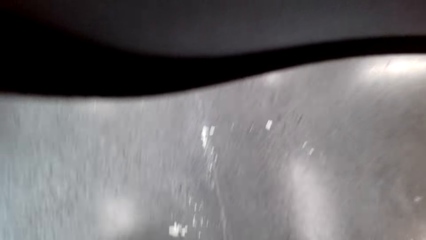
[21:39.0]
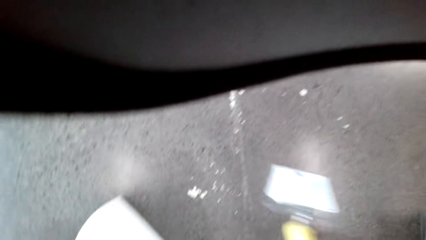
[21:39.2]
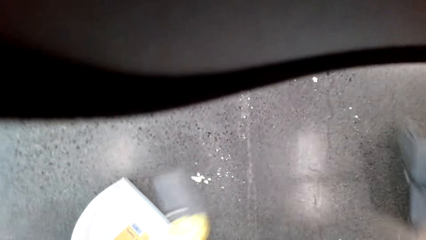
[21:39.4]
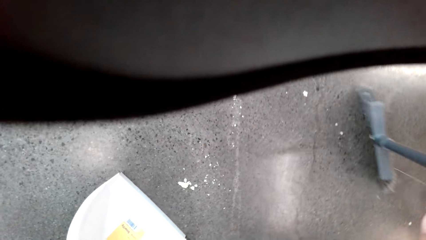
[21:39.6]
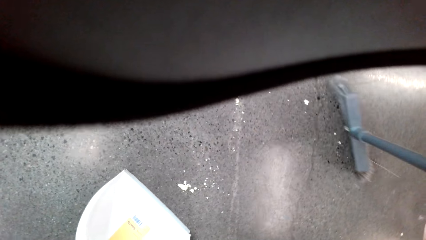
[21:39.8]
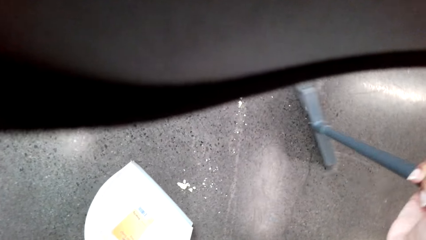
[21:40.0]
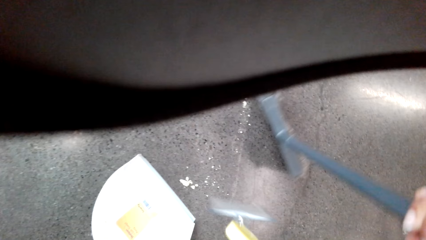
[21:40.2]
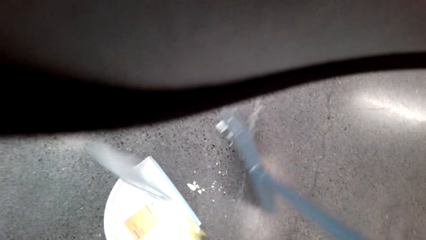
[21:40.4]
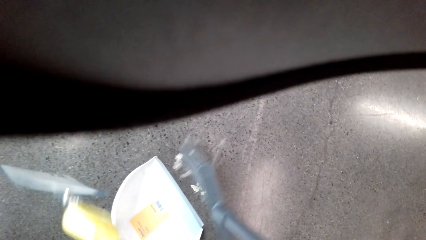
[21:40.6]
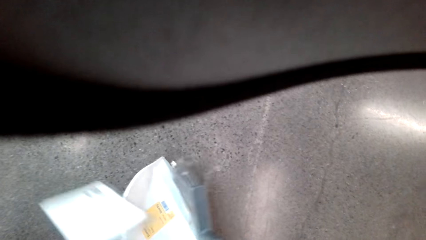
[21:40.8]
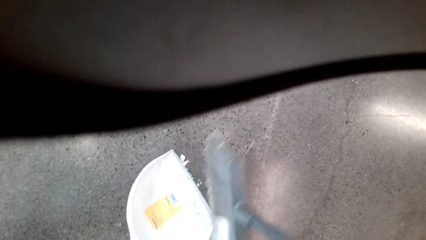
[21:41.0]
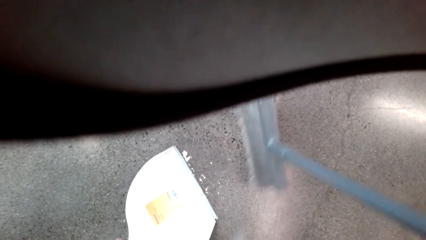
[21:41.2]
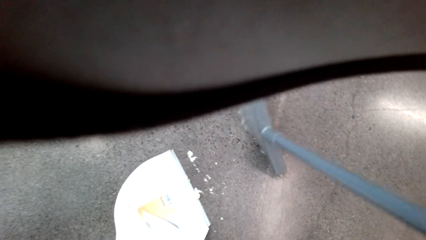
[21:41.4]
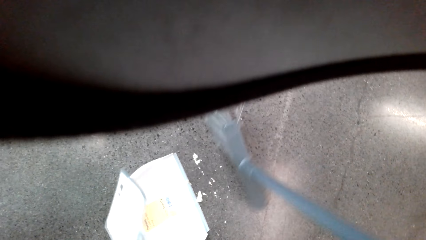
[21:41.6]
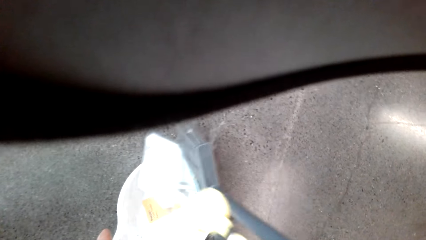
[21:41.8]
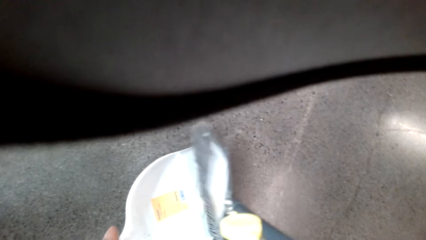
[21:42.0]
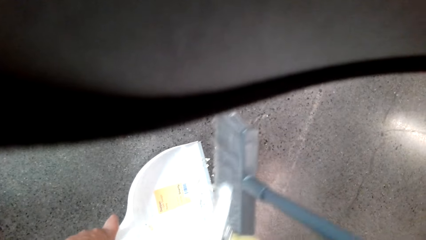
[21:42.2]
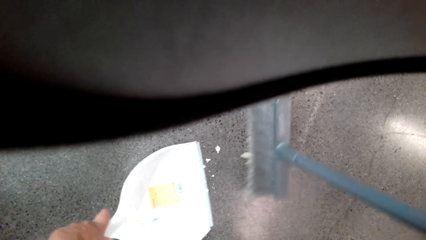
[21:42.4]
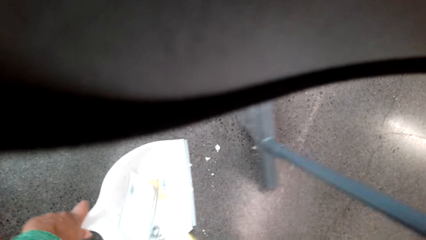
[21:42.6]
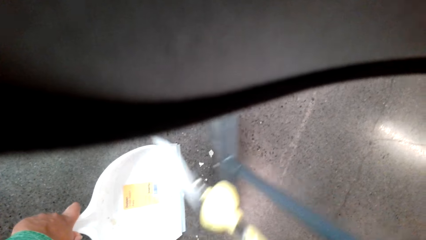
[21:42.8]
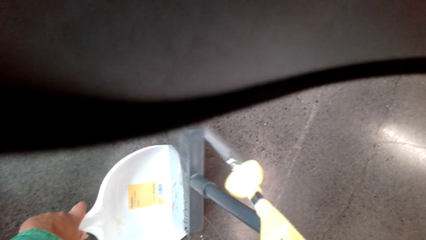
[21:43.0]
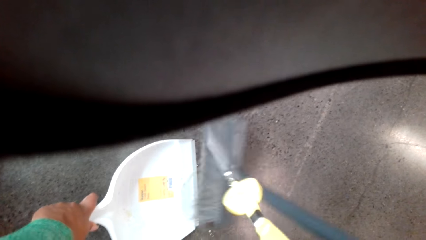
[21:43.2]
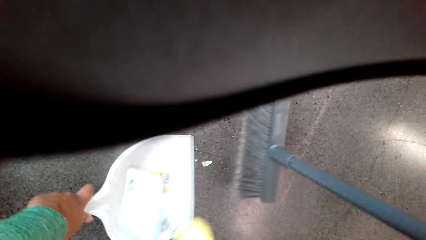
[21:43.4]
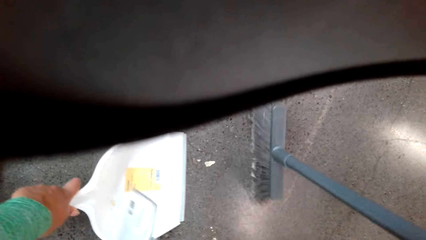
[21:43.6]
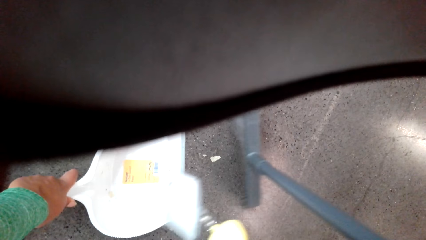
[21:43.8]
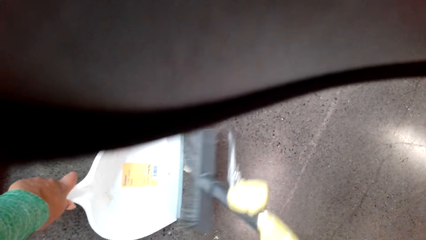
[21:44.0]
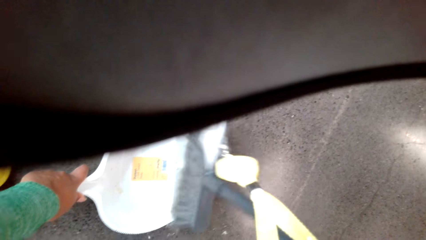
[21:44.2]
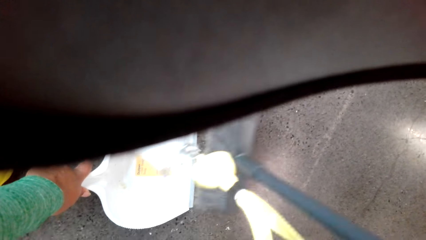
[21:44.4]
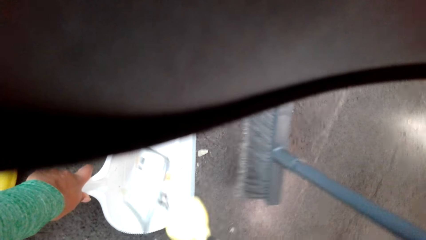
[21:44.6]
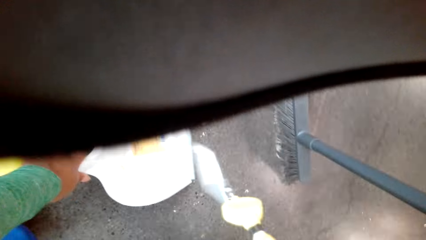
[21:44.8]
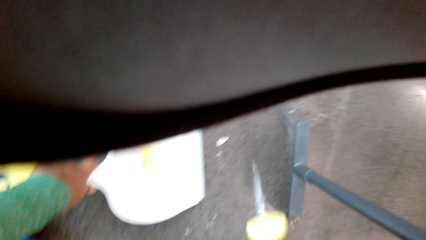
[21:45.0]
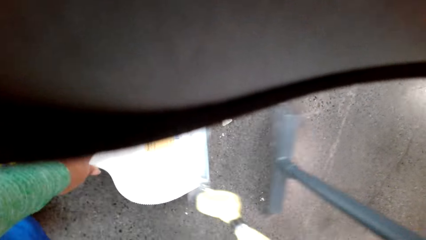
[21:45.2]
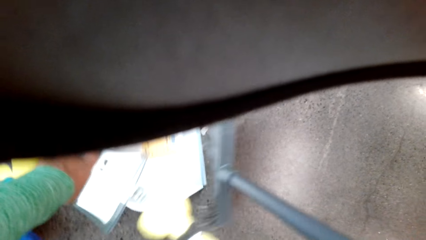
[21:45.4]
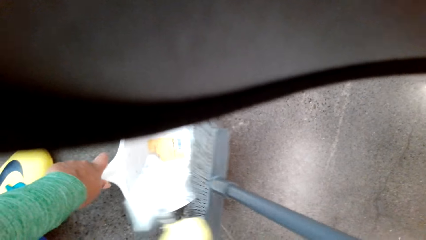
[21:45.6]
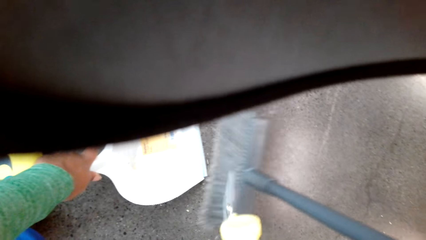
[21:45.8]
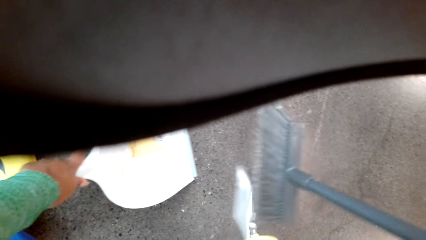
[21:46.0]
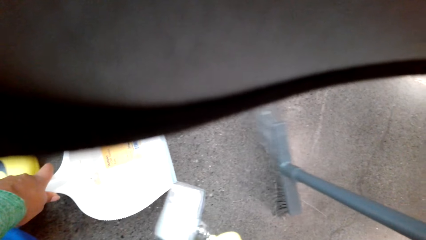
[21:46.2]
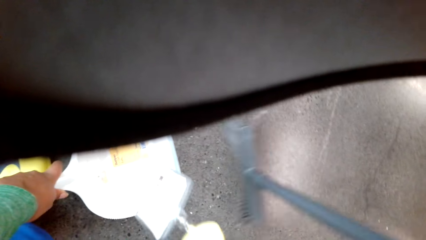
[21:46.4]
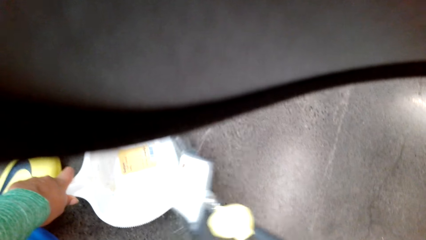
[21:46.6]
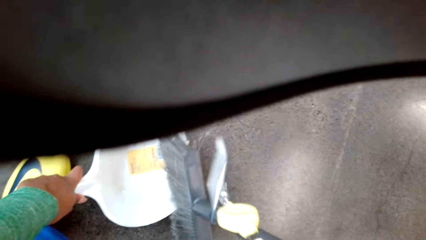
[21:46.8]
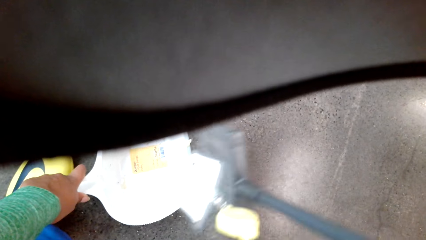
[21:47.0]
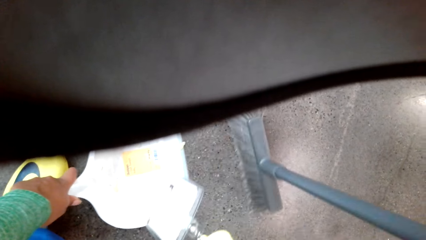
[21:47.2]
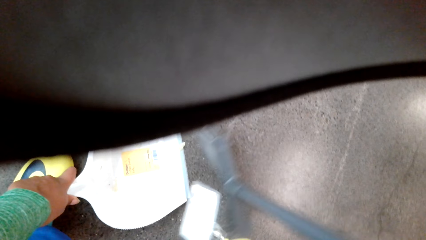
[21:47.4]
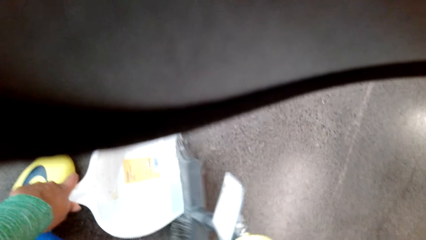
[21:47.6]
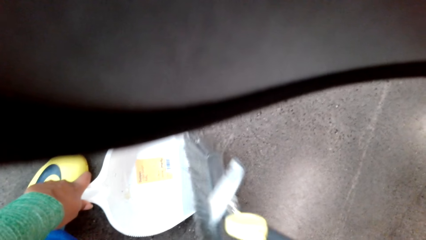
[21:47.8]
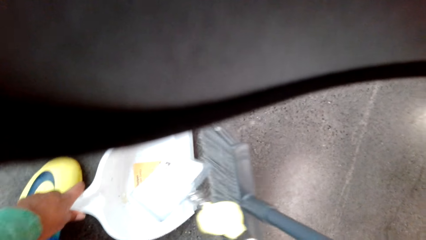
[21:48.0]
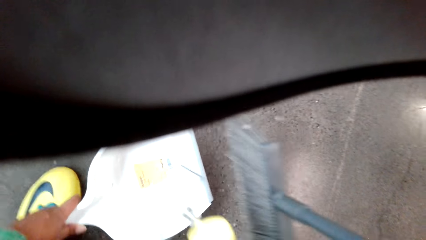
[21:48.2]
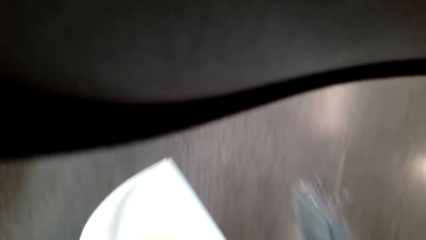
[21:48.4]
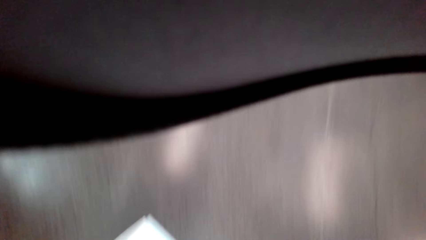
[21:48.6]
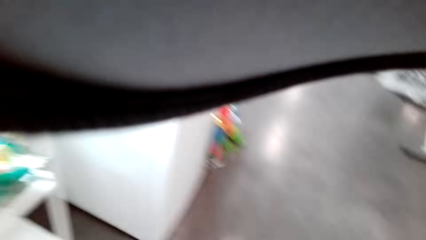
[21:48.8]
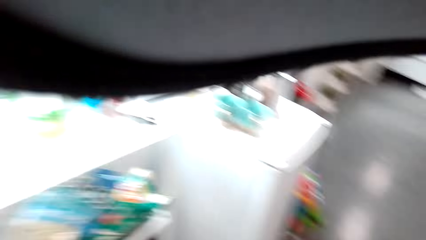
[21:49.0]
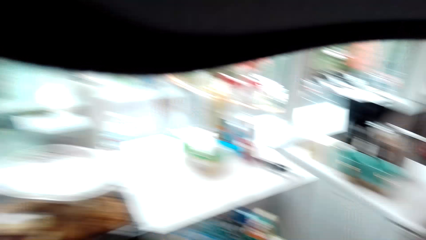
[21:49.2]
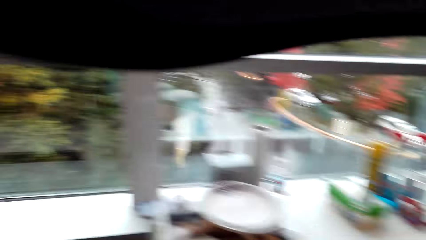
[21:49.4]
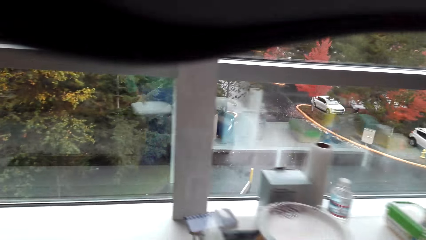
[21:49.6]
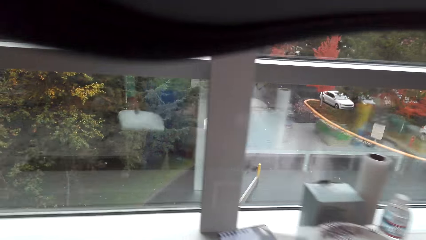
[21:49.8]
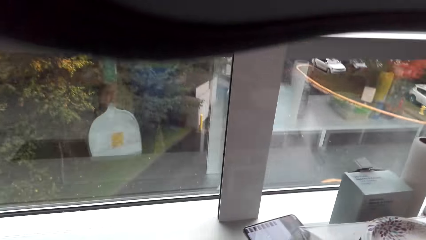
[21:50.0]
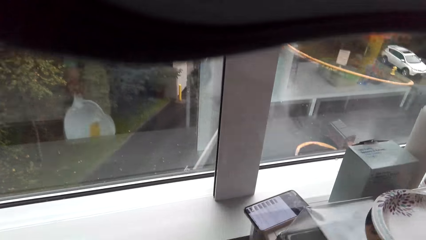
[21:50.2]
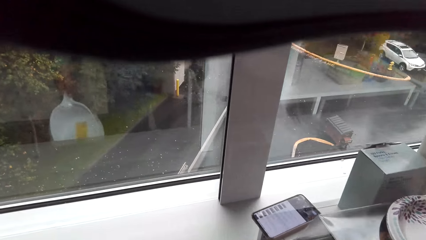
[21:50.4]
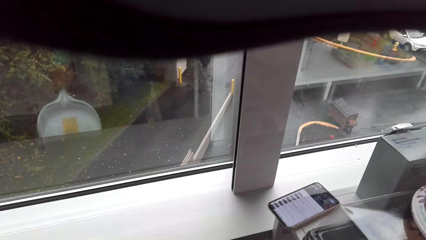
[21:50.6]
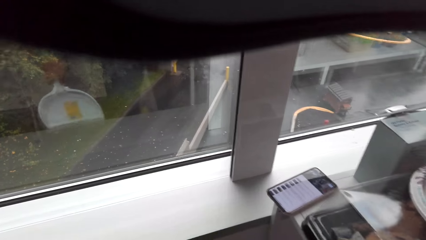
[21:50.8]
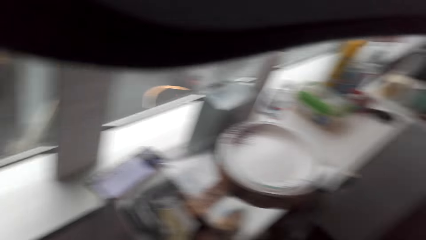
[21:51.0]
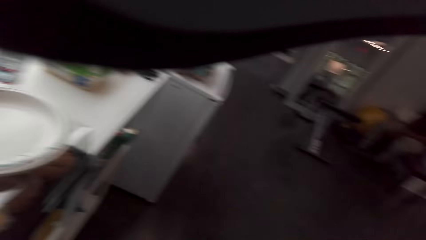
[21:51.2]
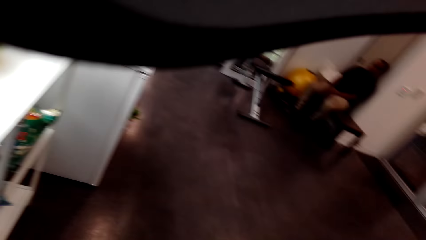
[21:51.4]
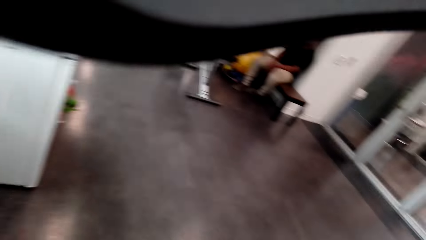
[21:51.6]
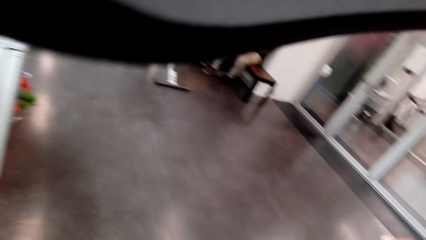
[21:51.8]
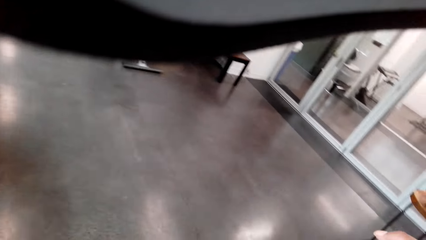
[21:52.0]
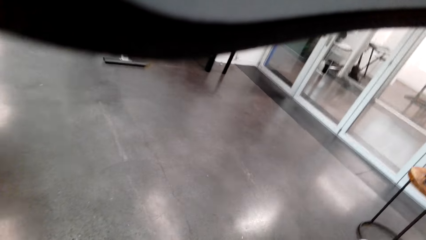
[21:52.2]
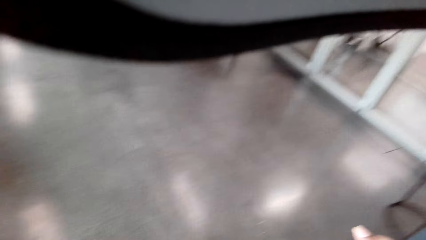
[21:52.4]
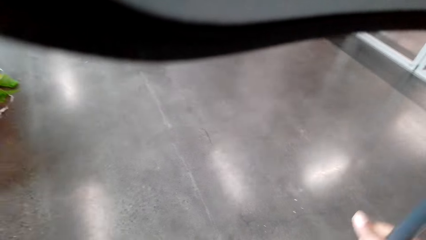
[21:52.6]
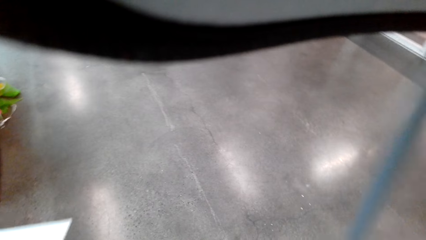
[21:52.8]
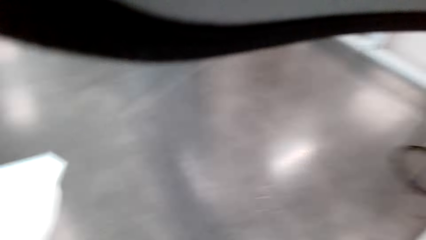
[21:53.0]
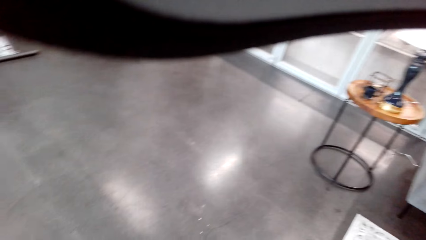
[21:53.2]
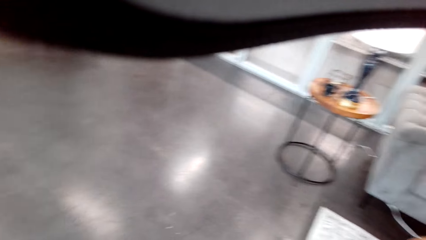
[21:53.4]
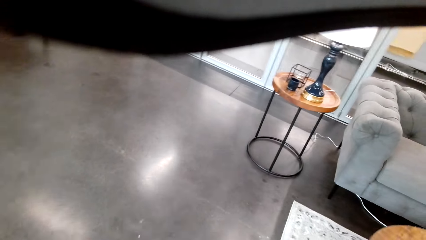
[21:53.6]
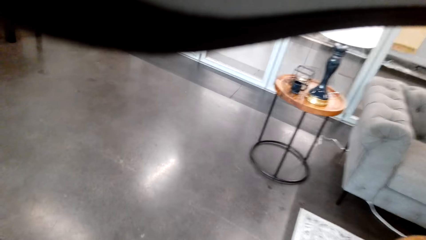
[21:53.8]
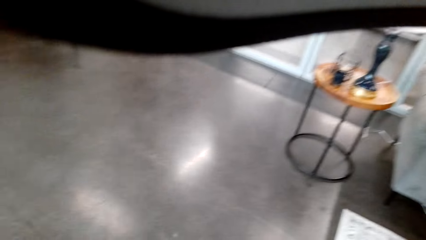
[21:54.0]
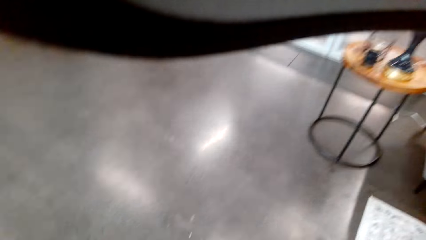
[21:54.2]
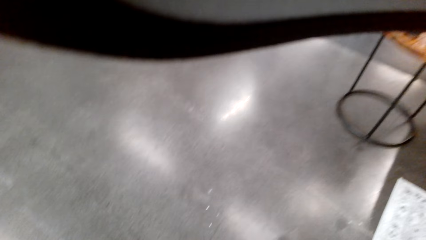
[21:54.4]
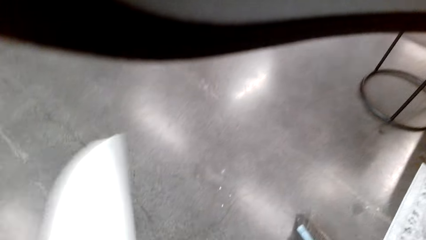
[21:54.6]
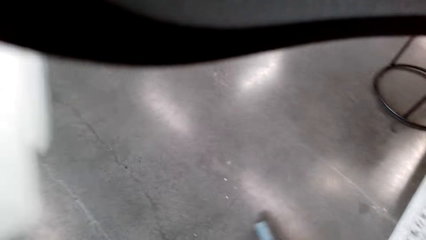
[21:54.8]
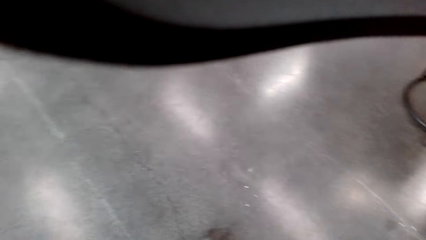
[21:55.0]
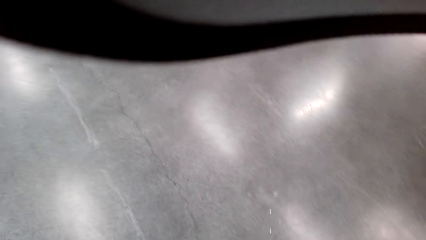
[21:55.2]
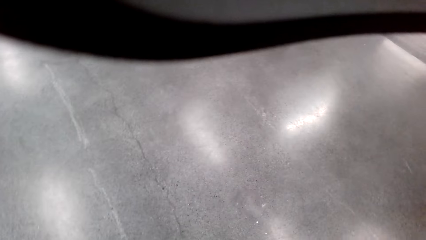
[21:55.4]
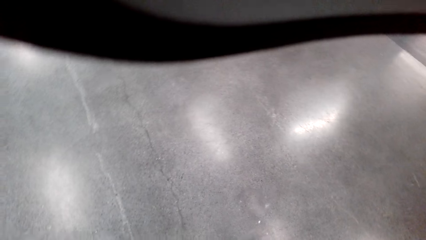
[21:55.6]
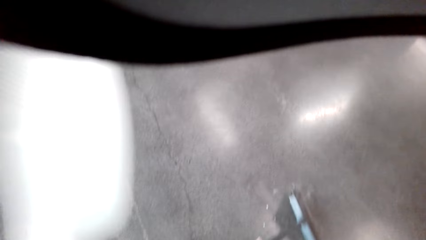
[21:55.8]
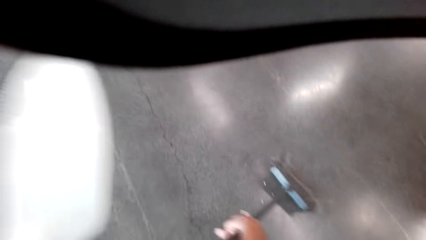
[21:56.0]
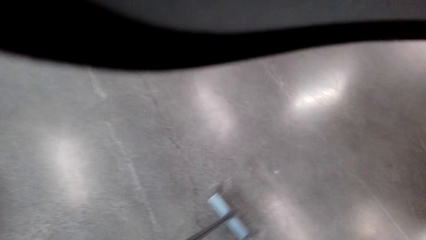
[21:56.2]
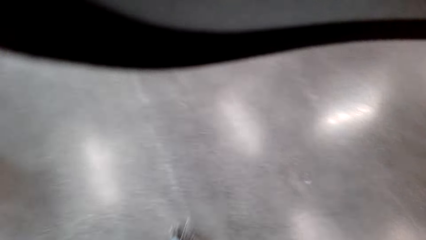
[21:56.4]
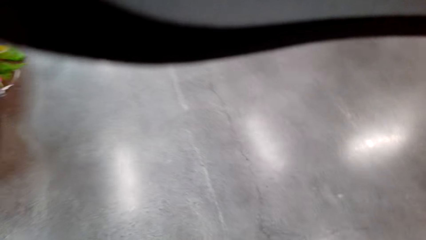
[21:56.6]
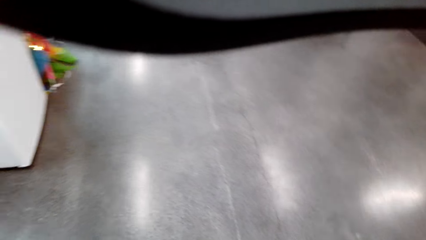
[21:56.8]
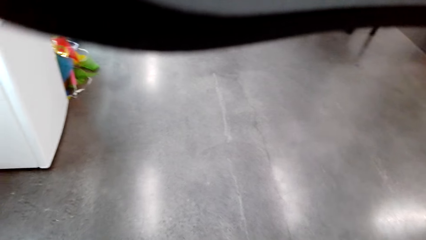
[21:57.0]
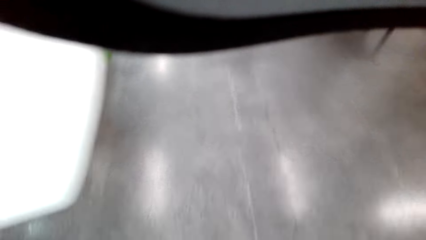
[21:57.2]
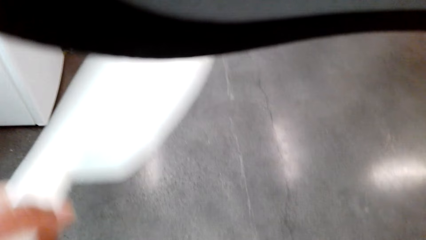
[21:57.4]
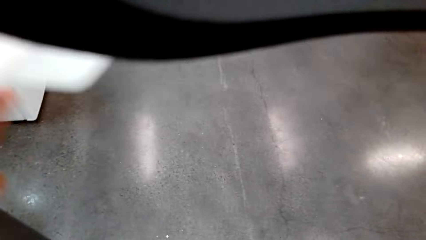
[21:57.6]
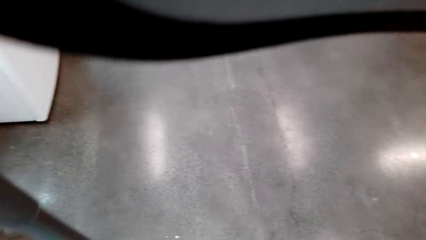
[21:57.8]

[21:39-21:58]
The camera wearer collects dirt with the dustpan. They put the dirt in a trash bin. They hit the dustpan on the trash bin. They sweep the floor.
